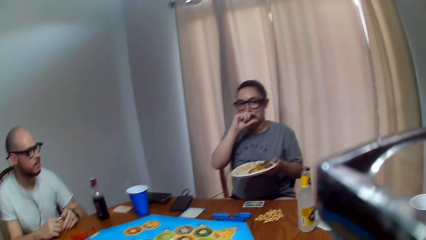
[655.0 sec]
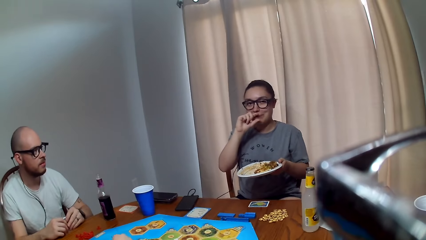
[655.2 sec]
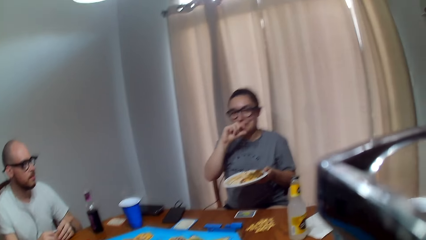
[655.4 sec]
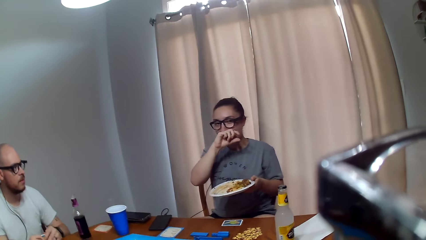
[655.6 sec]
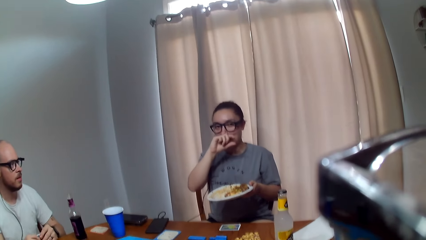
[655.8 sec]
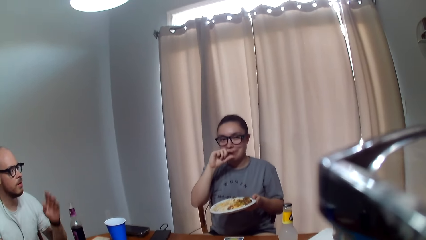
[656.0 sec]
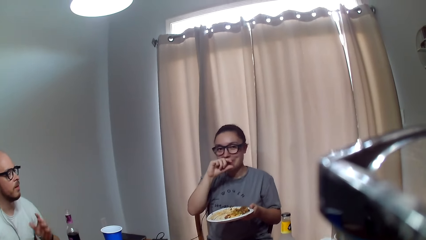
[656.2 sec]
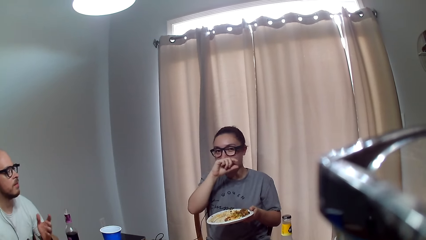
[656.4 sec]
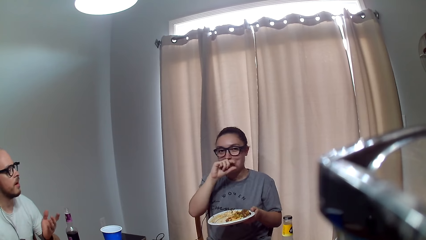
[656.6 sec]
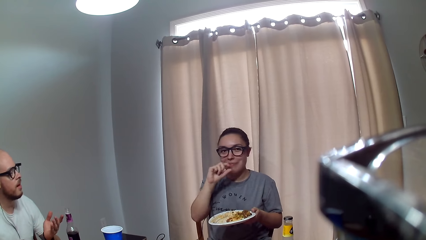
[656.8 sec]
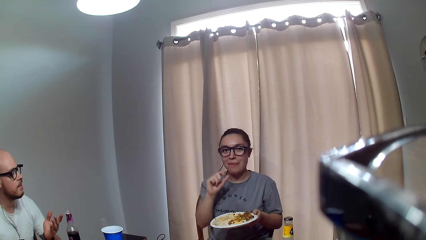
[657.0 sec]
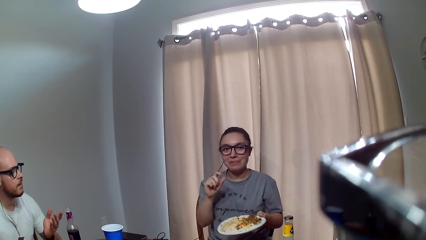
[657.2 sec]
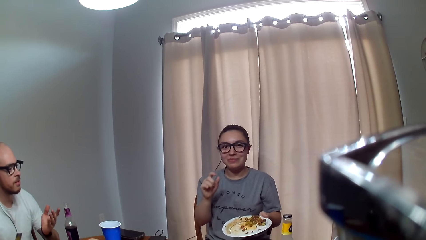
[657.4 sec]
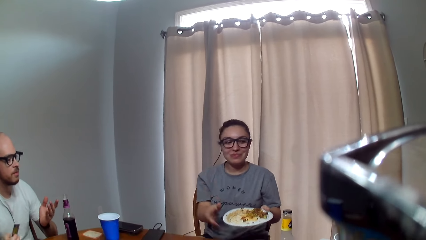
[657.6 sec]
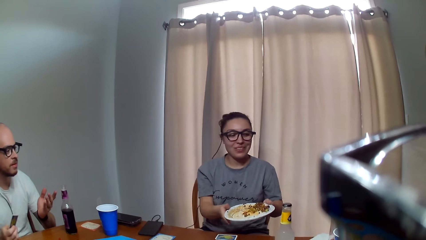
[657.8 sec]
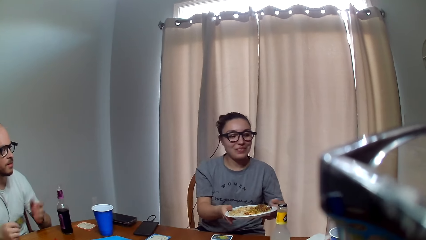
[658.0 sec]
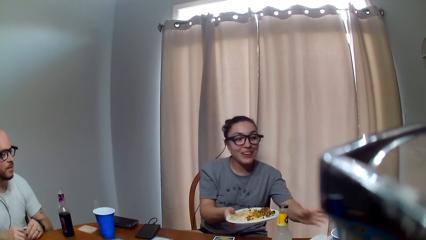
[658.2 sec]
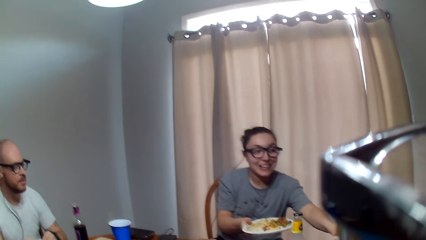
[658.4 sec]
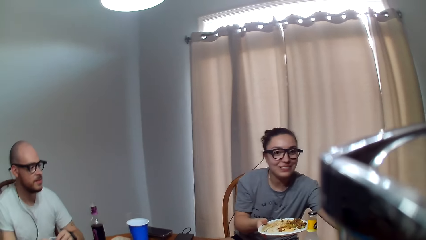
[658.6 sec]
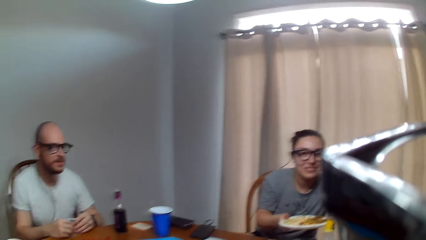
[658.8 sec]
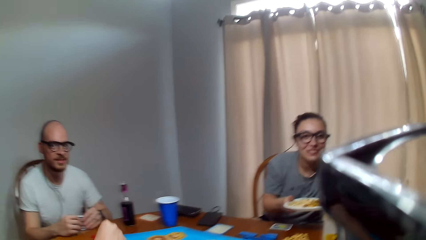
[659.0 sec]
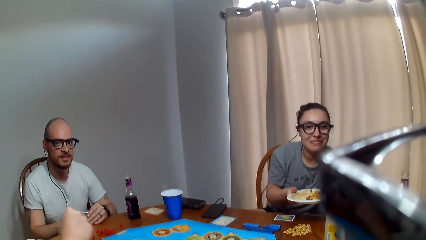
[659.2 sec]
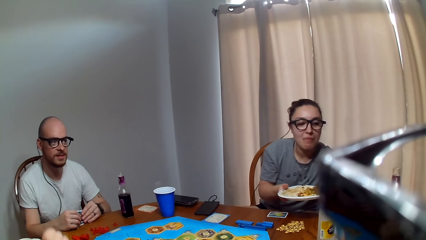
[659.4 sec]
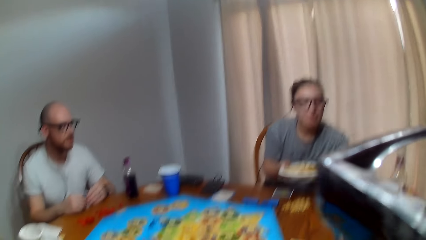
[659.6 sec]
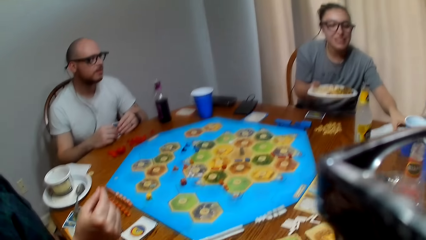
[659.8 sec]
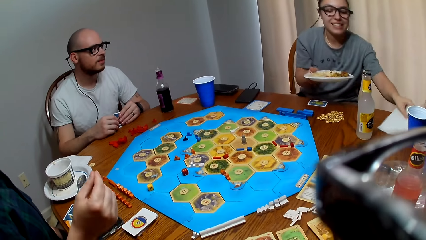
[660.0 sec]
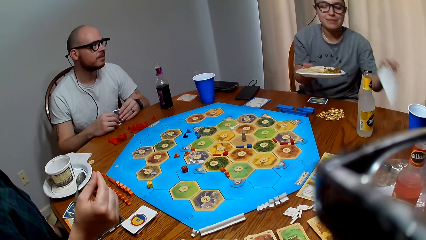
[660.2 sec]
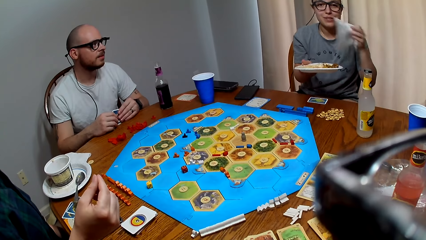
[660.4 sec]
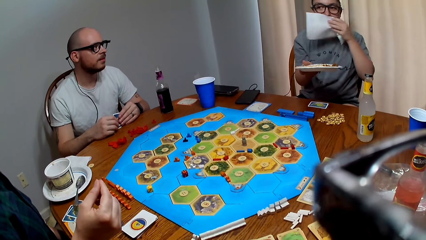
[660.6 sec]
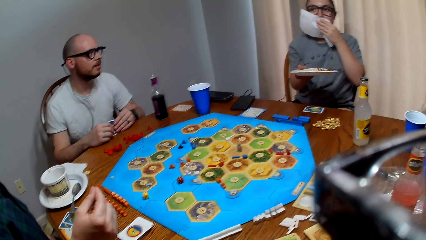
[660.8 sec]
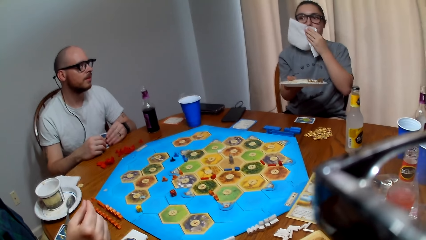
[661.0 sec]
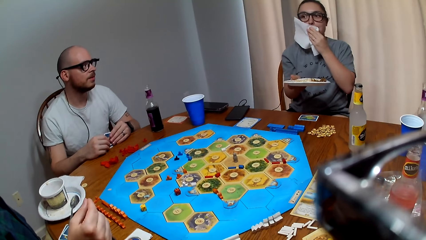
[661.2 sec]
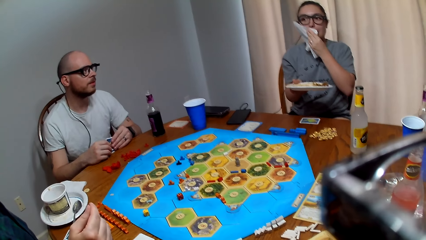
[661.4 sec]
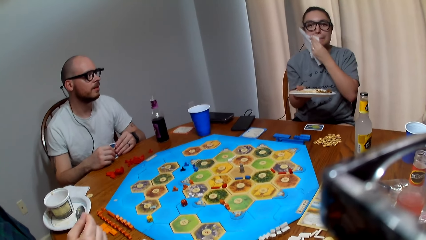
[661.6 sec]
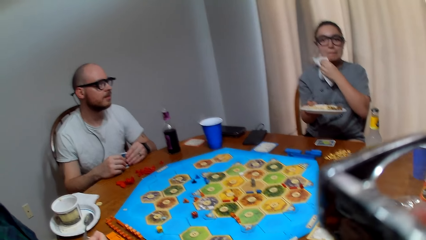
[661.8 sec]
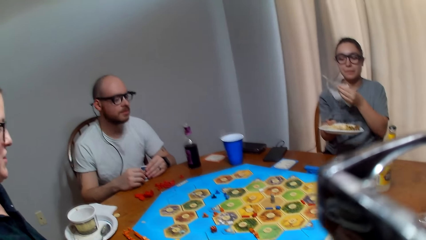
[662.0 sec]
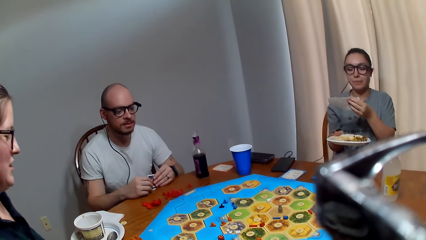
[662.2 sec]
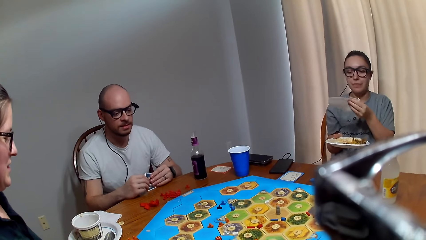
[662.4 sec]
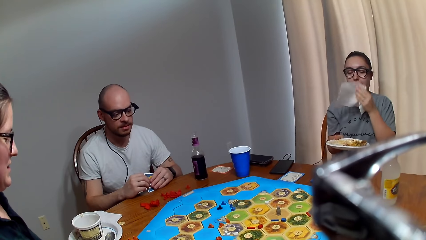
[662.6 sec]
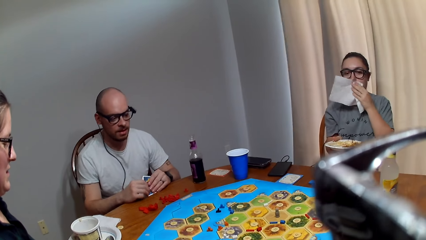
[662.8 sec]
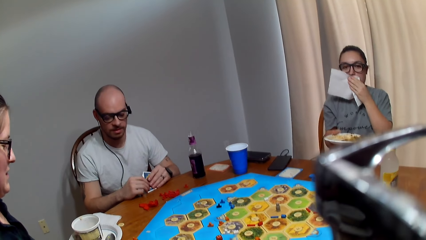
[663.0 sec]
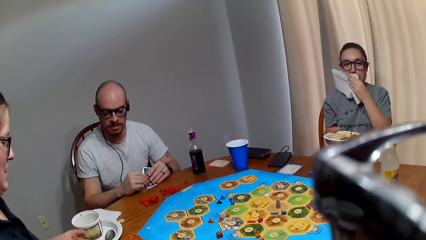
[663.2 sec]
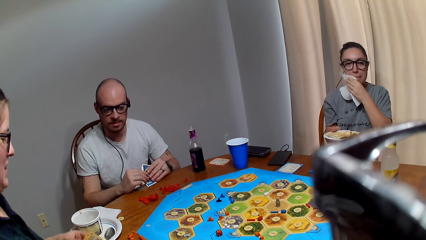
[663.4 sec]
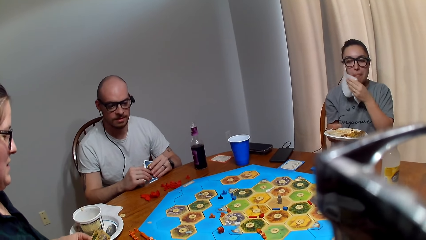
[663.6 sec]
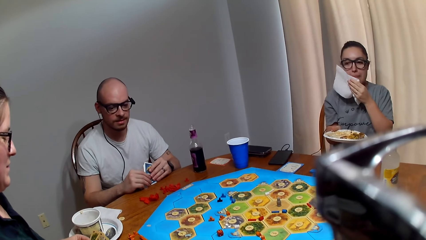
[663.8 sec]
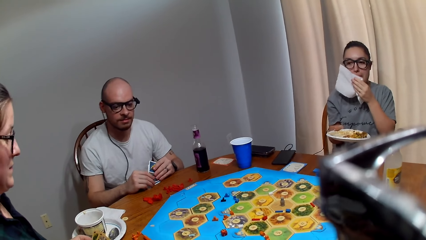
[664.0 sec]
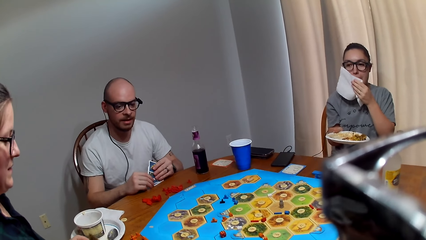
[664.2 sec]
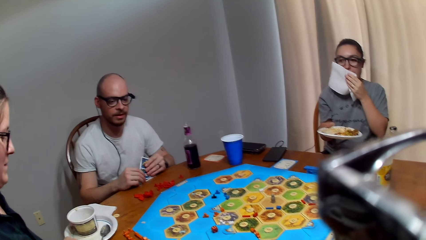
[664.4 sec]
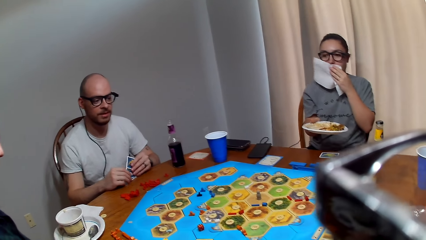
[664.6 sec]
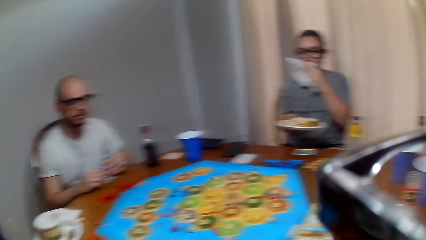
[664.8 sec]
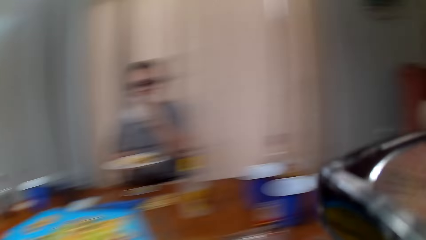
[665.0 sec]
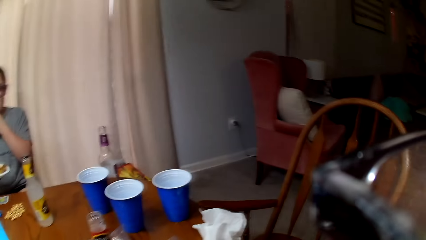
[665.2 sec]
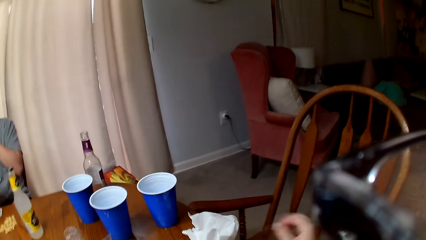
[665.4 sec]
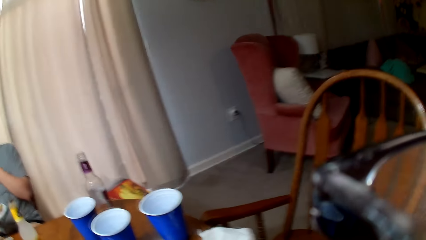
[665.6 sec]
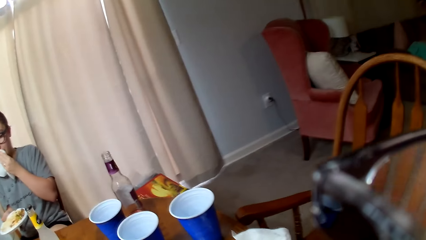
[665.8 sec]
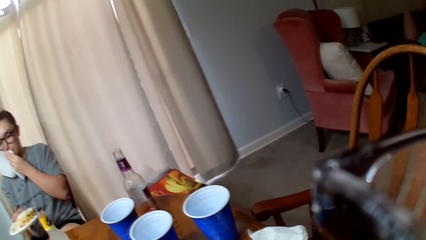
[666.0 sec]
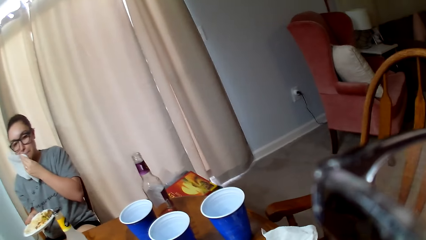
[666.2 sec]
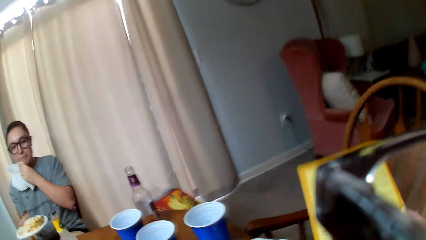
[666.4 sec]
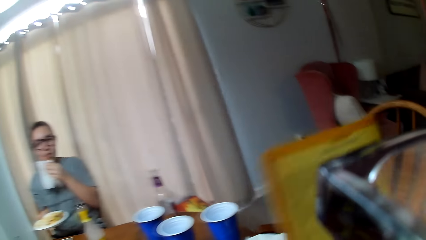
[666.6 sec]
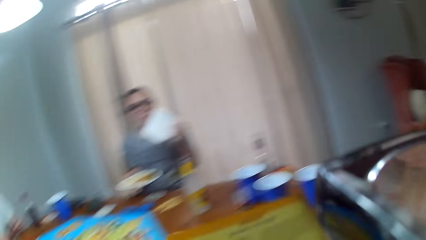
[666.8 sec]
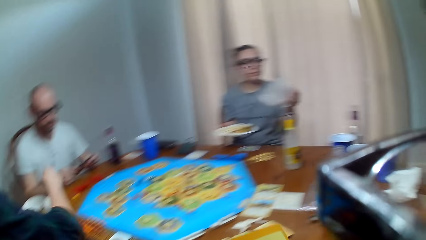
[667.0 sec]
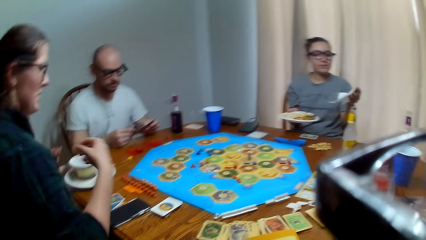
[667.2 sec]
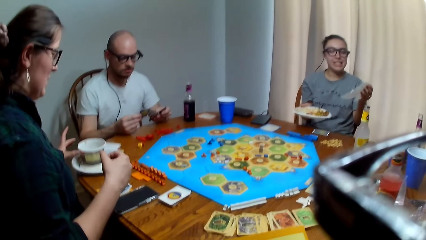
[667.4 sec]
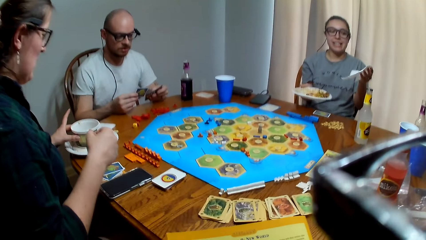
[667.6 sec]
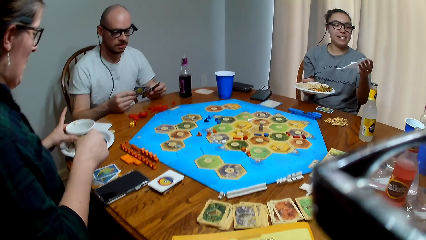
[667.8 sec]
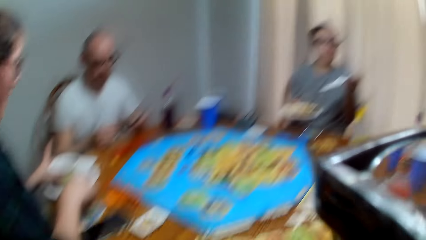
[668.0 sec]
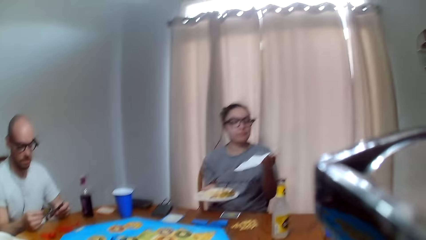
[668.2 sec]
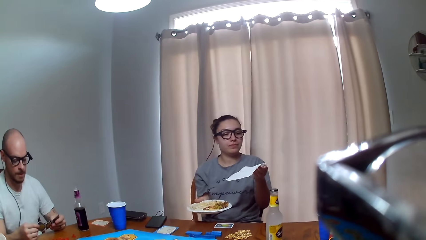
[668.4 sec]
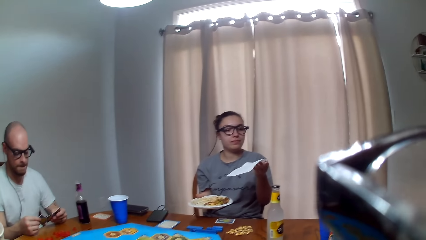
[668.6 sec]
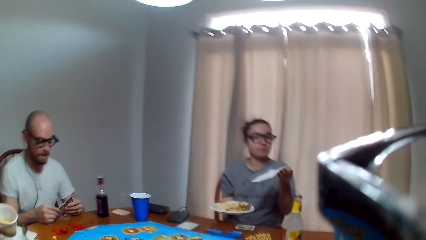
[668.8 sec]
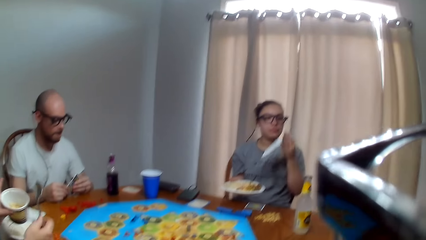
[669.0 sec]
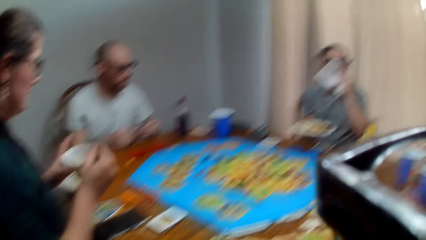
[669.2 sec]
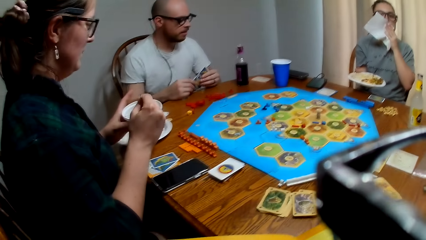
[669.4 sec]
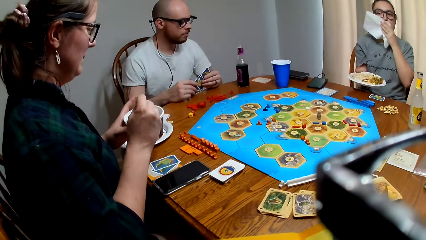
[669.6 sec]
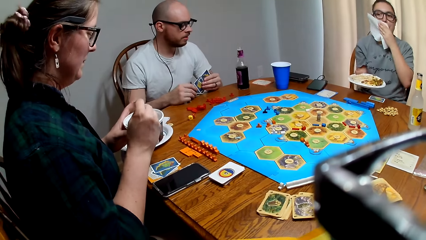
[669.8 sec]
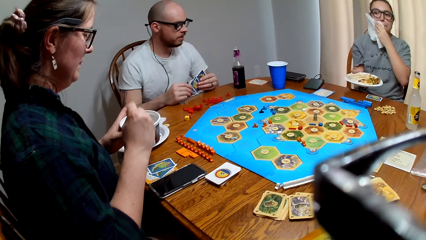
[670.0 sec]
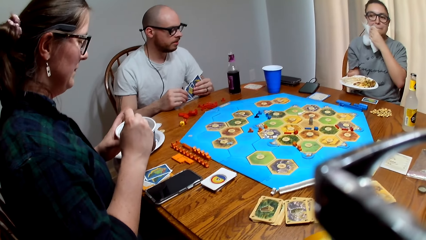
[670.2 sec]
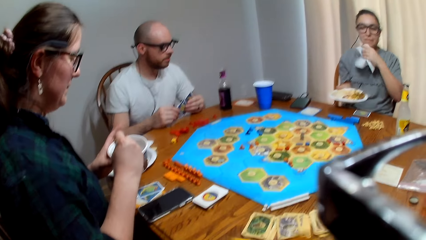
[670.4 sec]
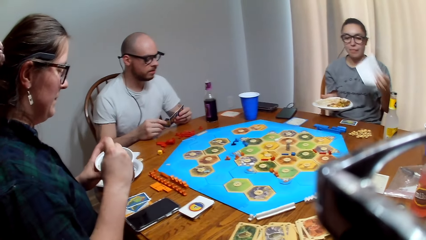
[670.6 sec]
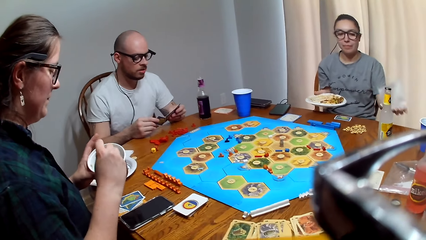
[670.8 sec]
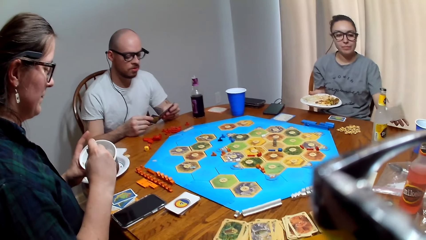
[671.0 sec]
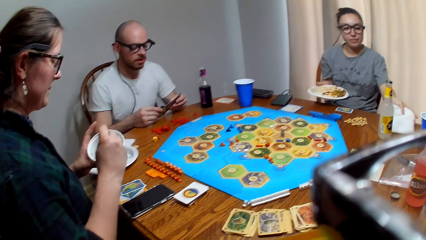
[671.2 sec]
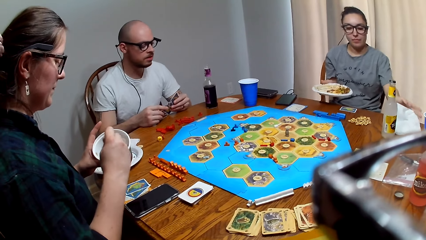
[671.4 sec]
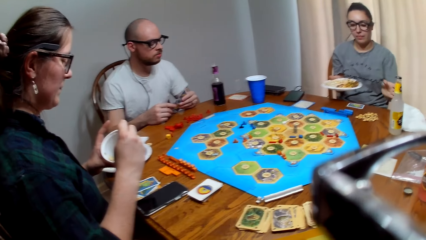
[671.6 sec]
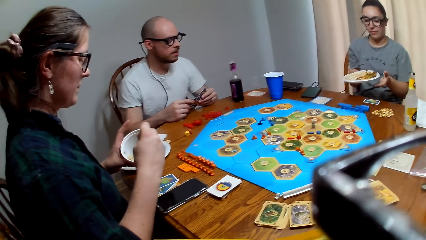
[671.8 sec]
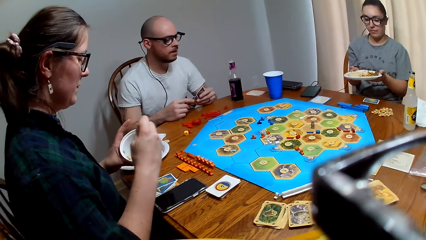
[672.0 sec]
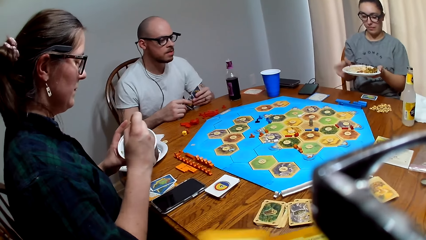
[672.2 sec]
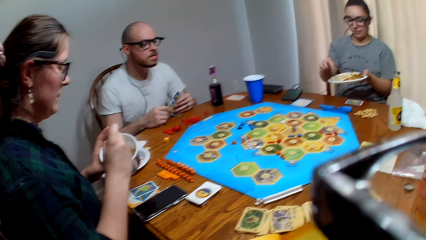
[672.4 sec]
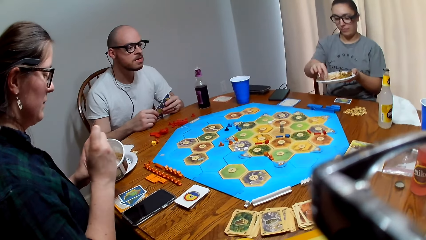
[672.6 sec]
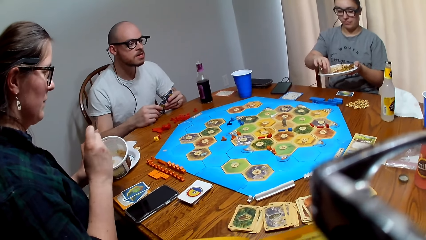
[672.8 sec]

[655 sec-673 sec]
A man speaks to a woman. The camera wearer speaks to the woman. The woman grabs a napkin on the table. The woman wipes her mouth with the napkin. Another woman speaks to the man. The camera wearer makes a sound. The man talks to the other woman. The camera wearer turns around. They speak to the man. They pick up a booklet from the chair. The first woman speaks to the camera wearer. The other woman holds the container. The camera wearer responds to the first woman. The other woman scoops food in the container. The man sings. The first woman places the napkin on the table.
